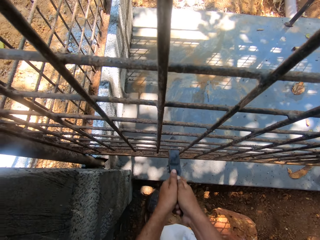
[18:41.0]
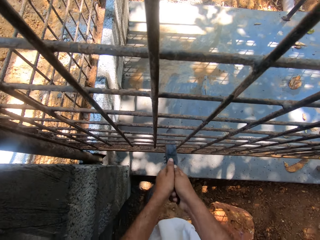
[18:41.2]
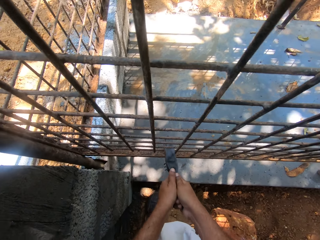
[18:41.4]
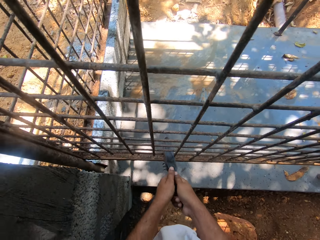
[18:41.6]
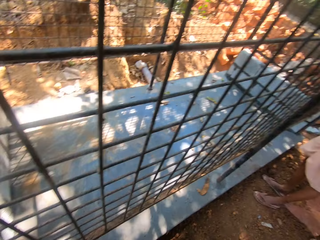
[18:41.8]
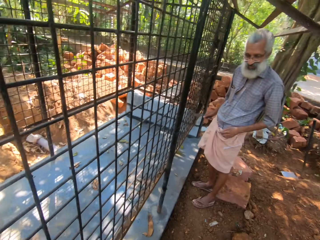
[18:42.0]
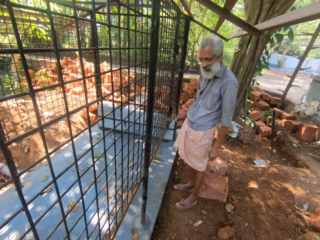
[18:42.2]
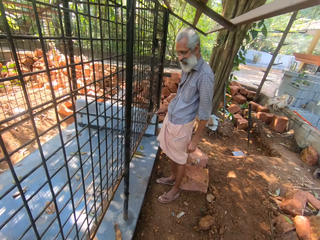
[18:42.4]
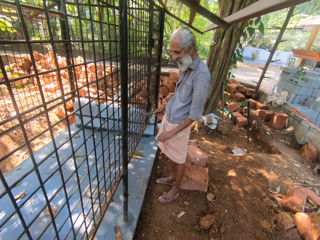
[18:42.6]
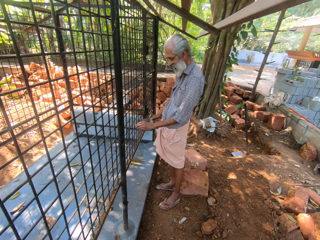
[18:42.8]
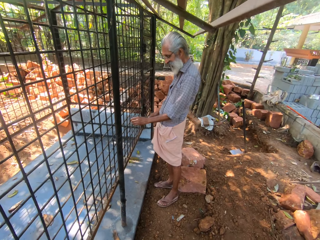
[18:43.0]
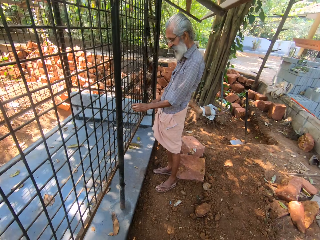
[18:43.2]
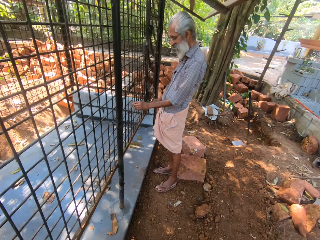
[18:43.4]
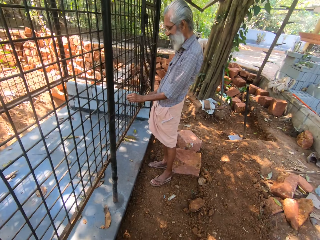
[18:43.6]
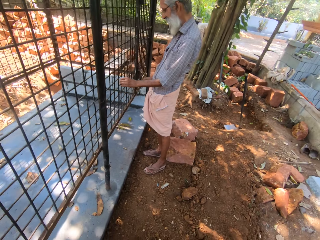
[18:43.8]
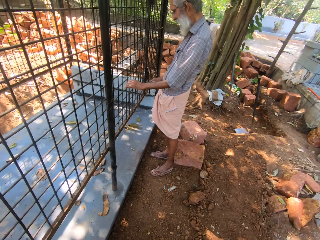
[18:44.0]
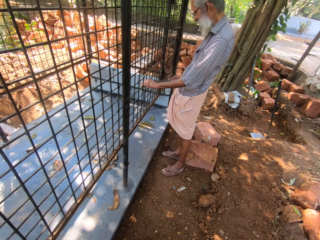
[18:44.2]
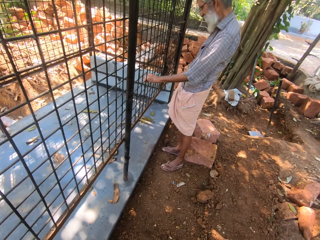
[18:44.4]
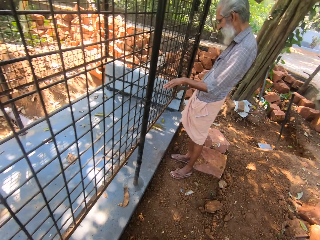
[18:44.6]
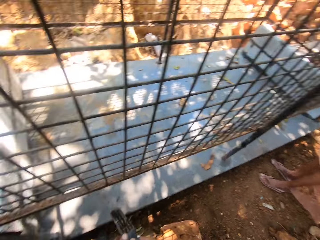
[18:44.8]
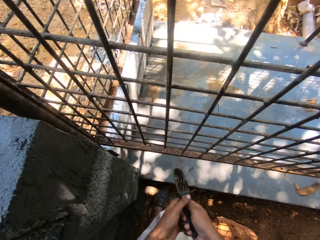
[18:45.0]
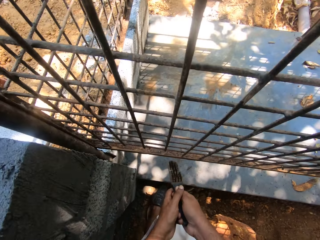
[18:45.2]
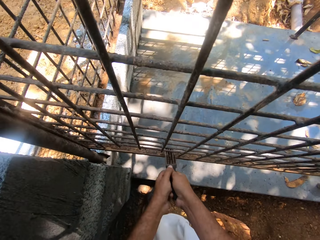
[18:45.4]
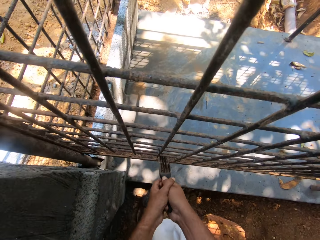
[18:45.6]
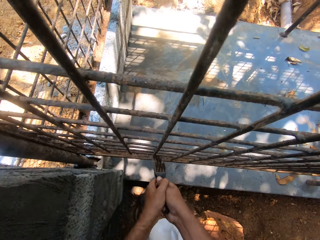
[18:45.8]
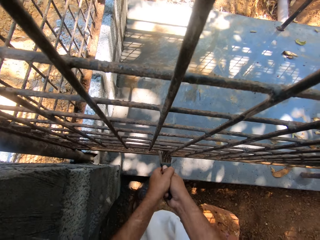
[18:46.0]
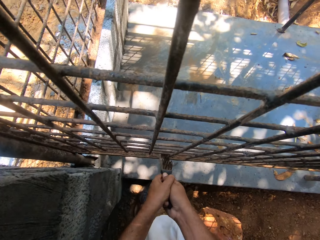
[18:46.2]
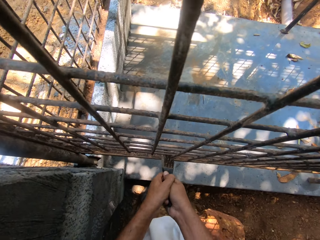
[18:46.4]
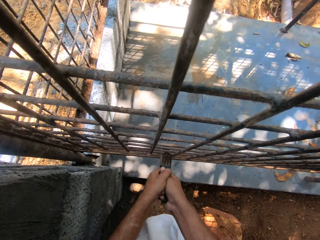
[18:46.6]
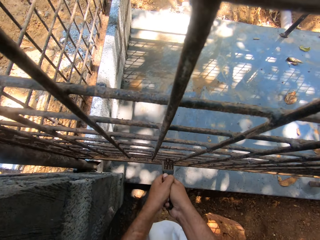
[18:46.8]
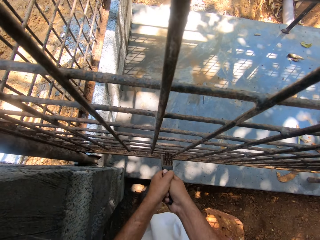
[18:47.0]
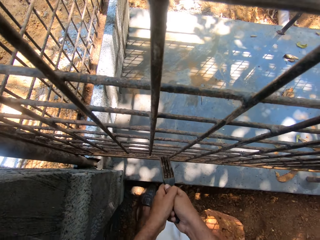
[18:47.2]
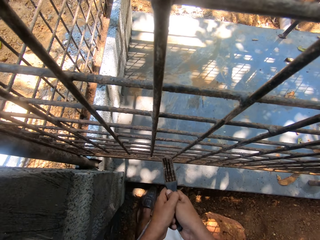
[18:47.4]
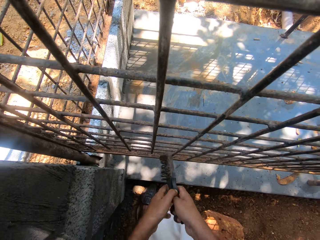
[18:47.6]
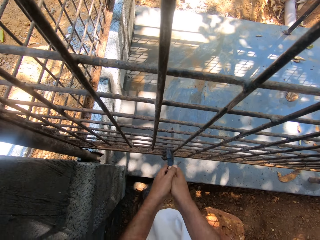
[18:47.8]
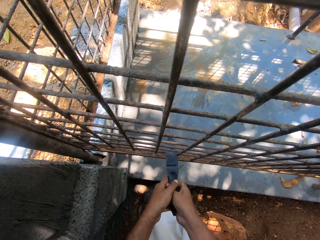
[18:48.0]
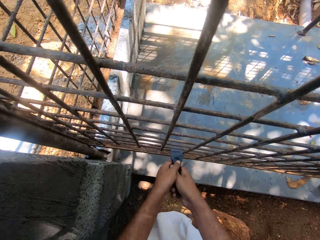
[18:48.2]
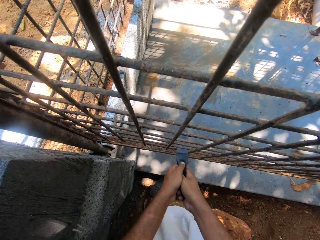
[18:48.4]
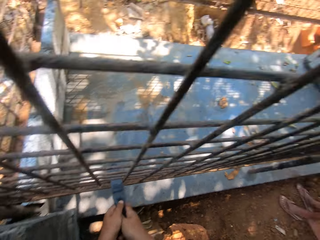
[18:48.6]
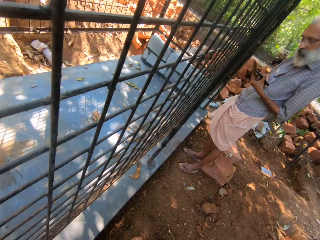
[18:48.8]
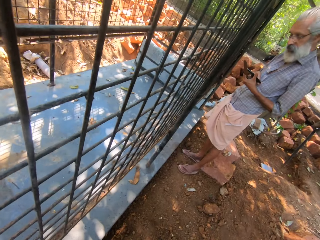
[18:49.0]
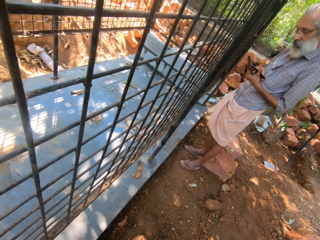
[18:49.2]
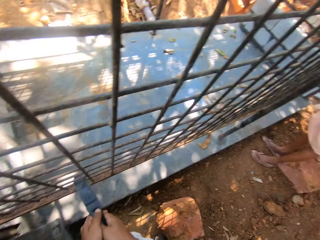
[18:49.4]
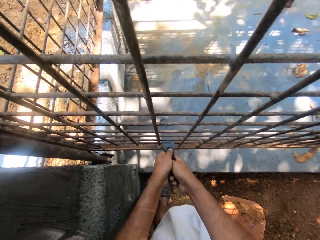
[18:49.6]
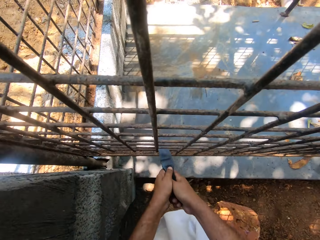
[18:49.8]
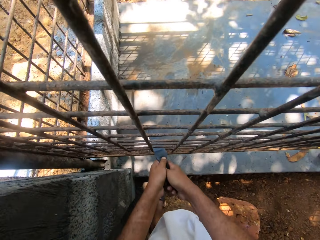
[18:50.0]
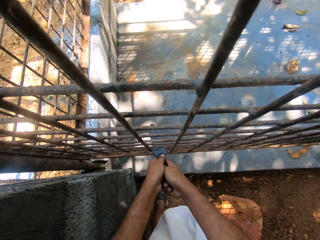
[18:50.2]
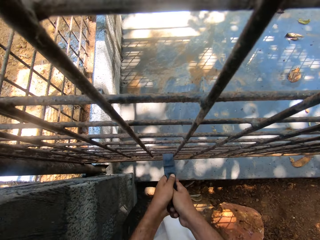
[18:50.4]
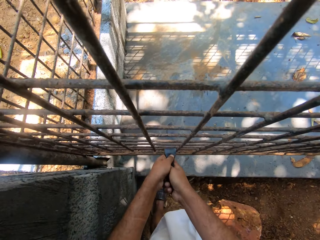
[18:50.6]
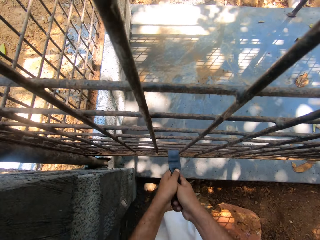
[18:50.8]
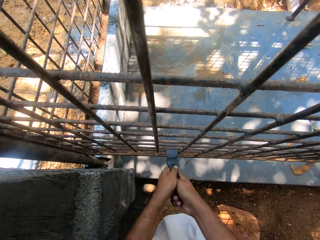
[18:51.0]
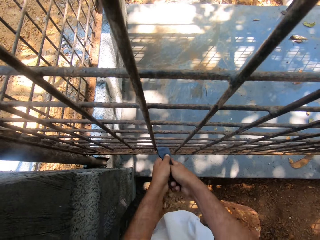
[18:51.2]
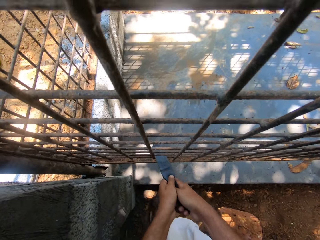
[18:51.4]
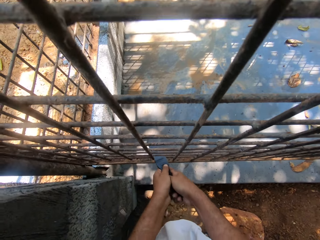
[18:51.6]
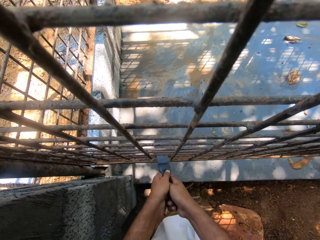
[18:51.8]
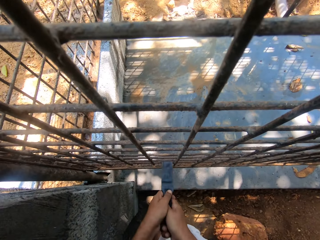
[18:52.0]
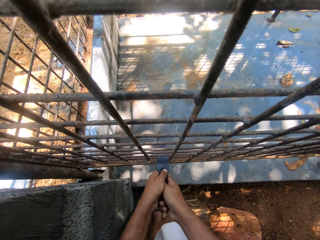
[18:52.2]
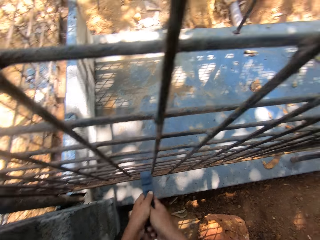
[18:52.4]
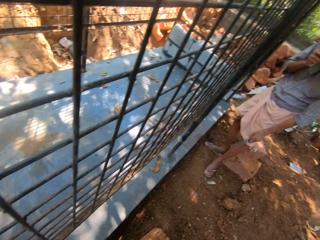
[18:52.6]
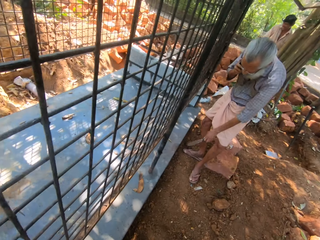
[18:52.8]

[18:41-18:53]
The camera wearer converses to a man. They scrub the welded wire mesh. The man holds the phone. The camera wearer stares at the man. They scrub the welded wire mesh.

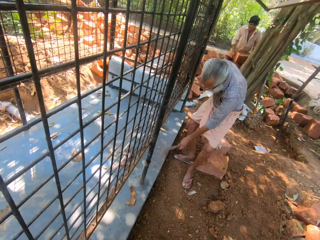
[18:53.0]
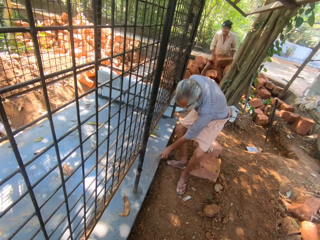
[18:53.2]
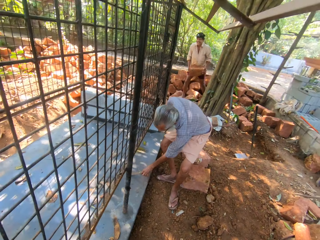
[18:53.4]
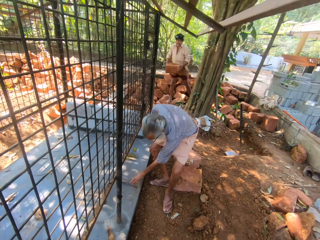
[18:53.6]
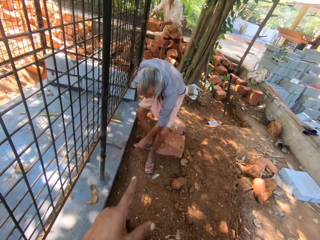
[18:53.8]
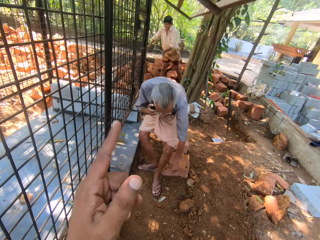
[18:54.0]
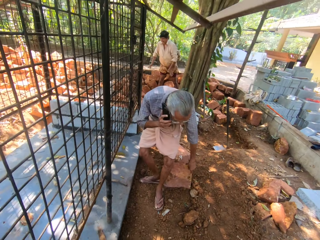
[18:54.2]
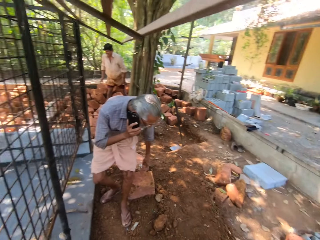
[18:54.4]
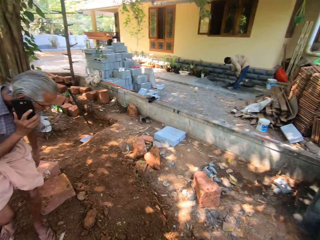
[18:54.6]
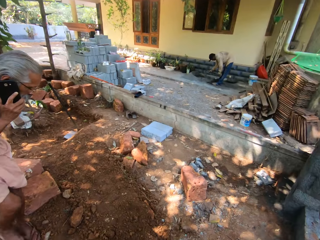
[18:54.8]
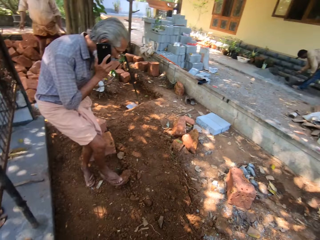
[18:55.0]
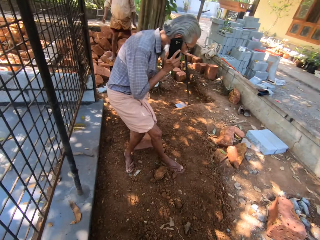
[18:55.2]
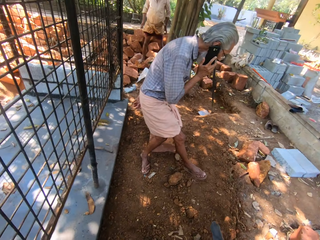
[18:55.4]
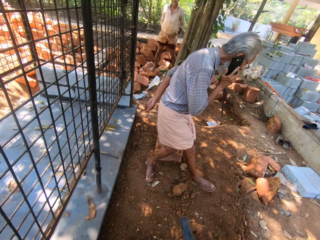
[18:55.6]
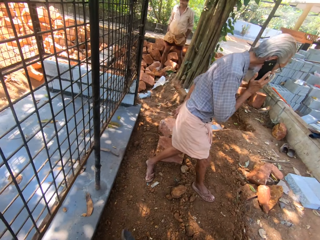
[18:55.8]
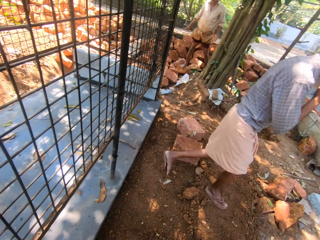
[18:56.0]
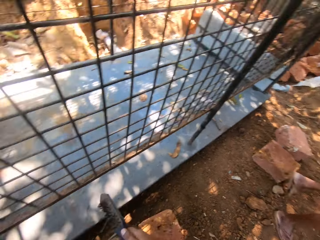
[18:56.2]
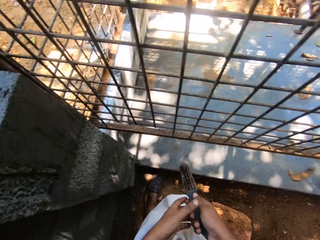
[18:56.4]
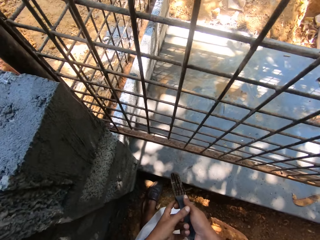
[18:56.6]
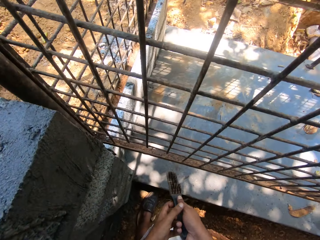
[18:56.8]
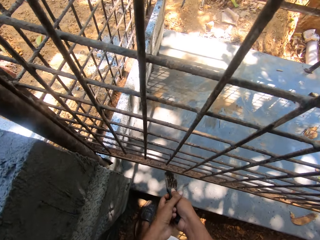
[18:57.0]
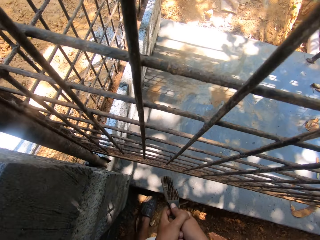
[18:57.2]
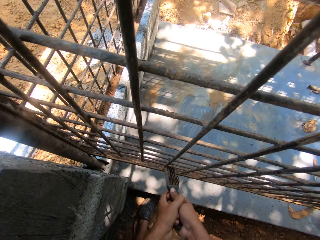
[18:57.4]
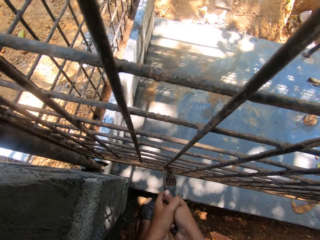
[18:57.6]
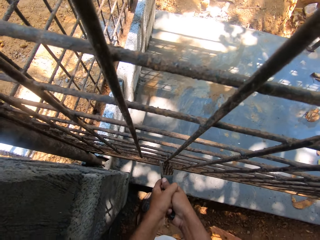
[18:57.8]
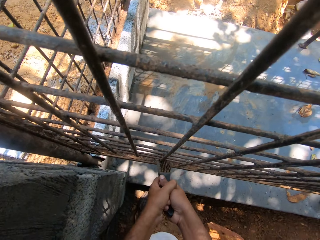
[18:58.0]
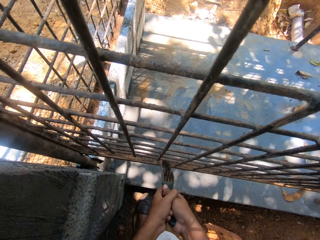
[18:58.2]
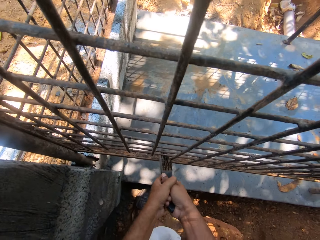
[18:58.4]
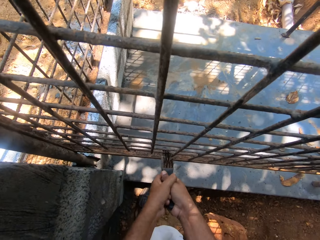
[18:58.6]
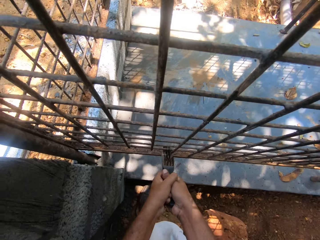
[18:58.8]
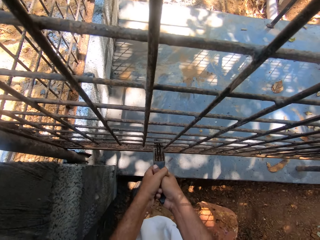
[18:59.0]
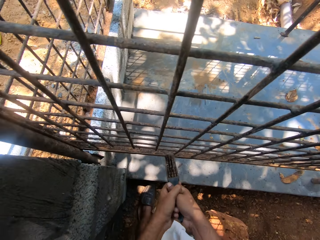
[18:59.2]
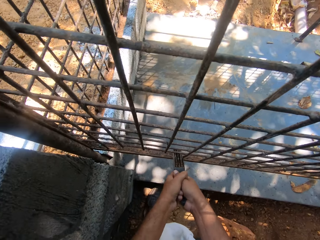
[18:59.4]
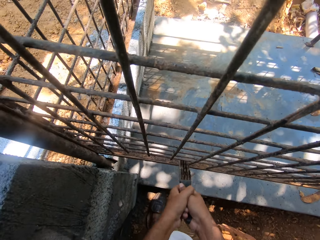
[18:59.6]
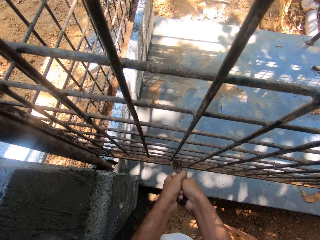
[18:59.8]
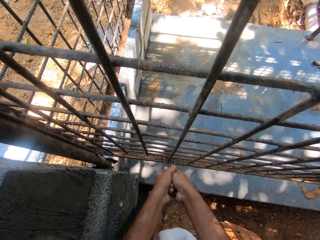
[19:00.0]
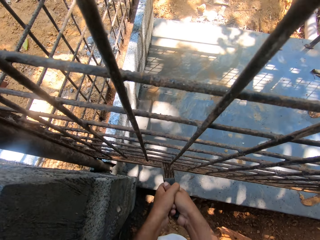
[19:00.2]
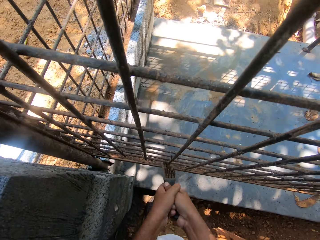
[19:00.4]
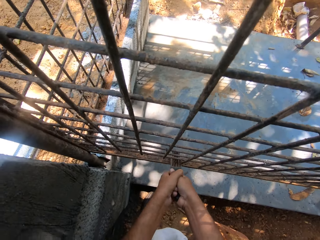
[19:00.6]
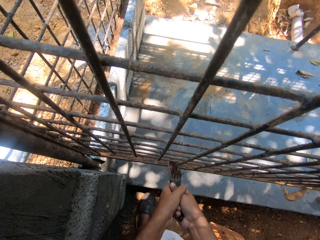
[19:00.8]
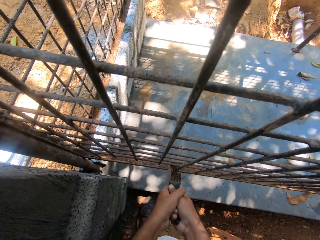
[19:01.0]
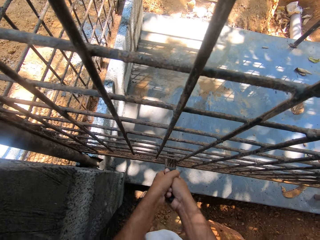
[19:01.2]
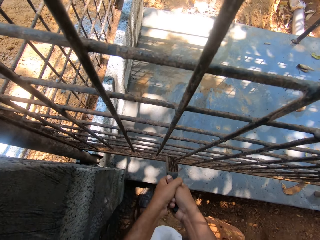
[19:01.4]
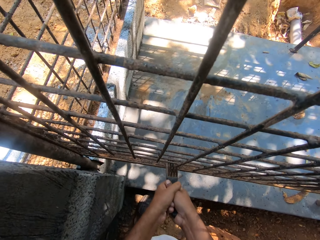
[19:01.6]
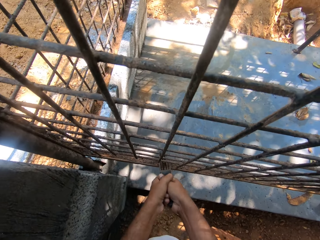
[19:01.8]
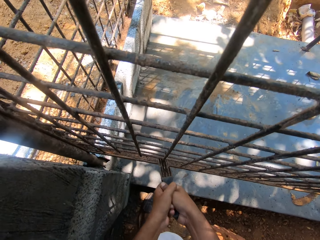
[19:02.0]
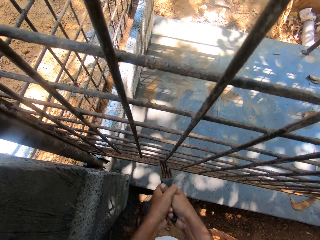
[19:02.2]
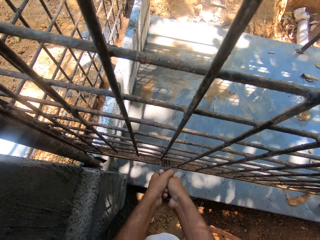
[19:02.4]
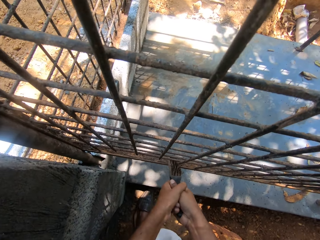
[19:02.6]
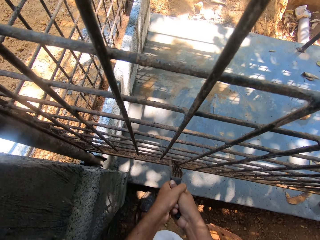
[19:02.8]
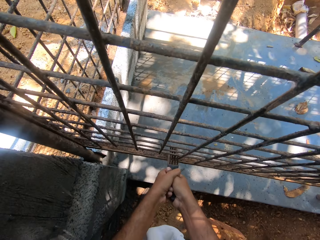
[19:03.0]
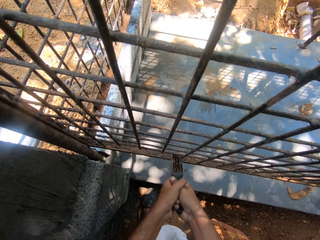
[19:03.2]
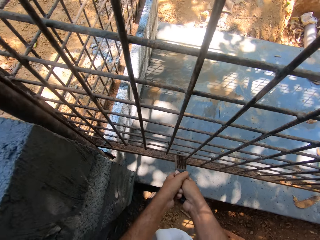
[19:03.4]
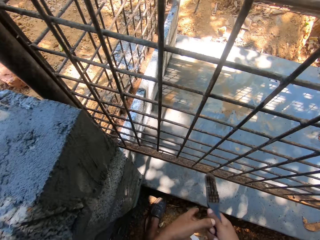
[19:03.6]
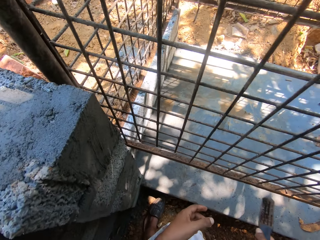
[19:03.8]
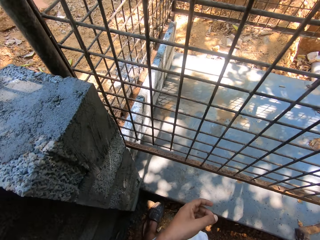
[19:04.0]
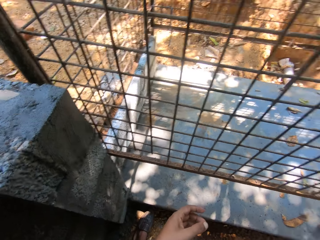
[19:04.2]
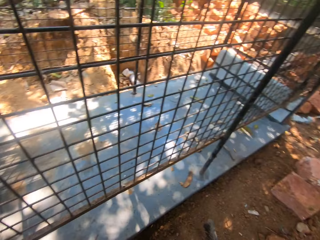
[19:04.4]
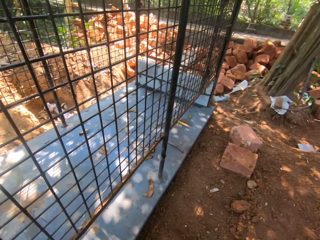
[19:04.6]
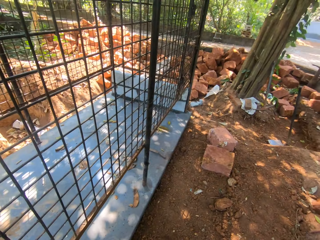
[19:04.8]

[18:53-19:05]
The camera wearer stares at a man. The man drops the steel wire brush. The man uses the phone. The camera wearer interacts with another man. They scrub the welded wire mesh.
